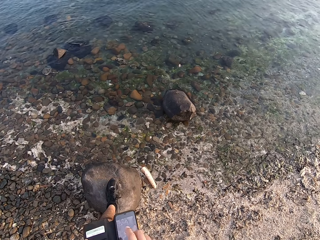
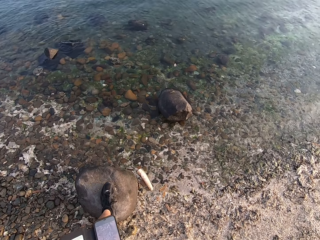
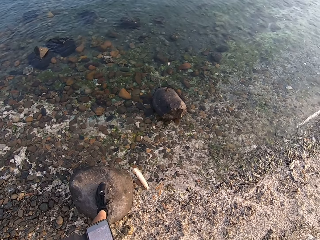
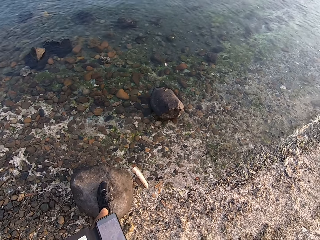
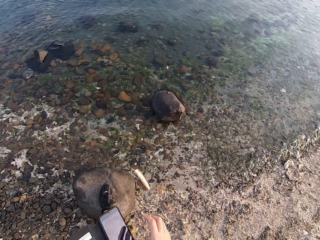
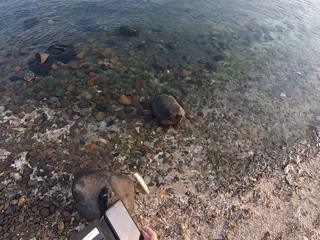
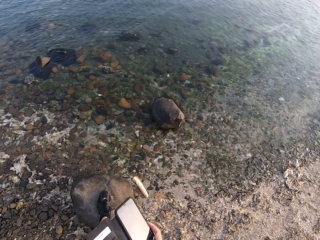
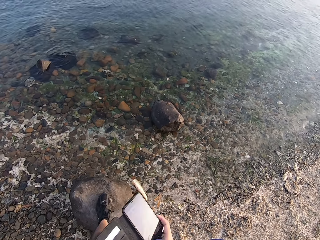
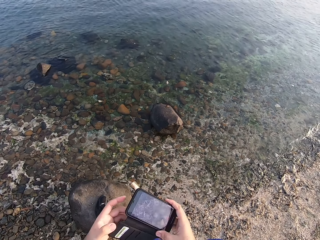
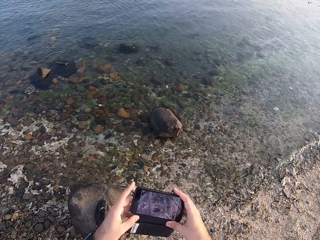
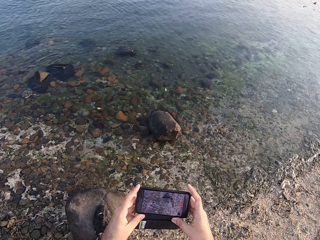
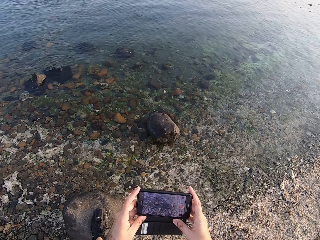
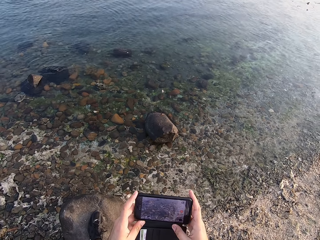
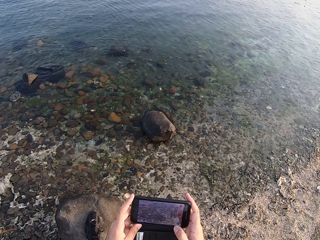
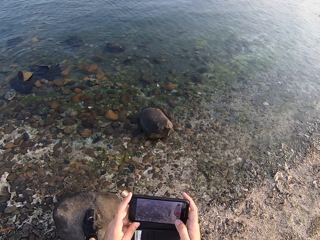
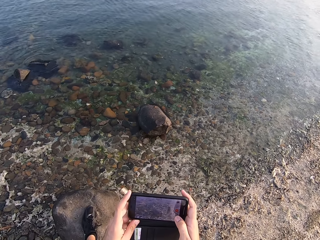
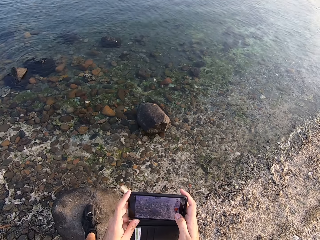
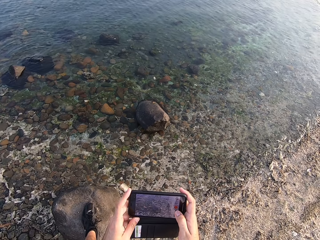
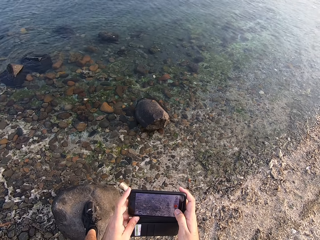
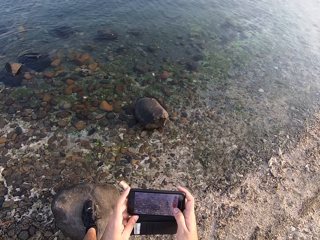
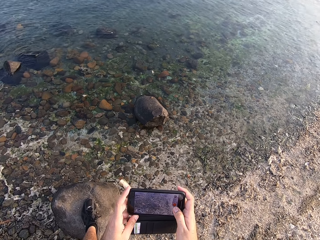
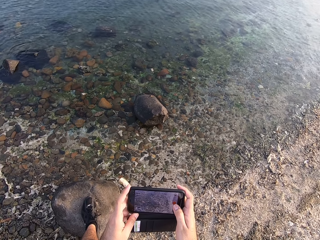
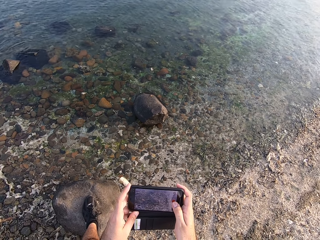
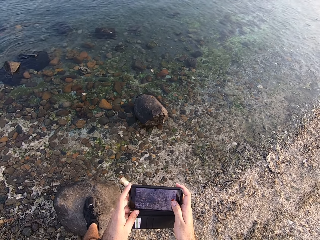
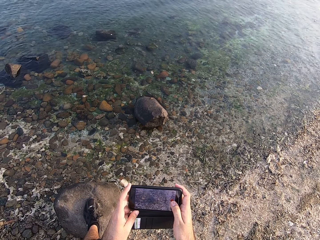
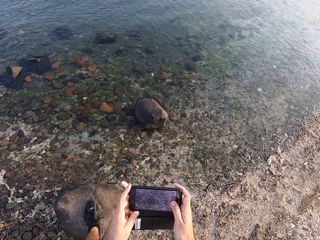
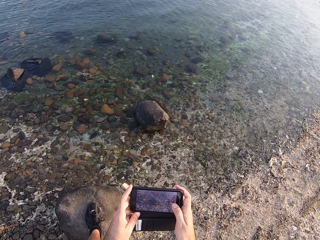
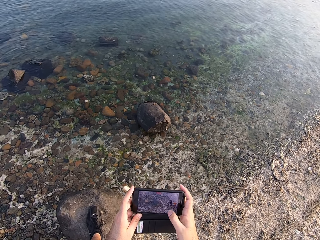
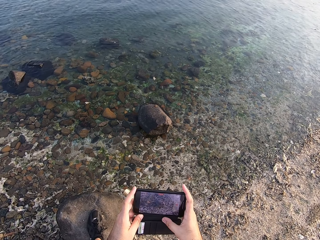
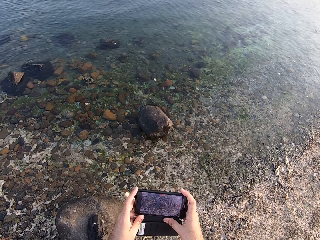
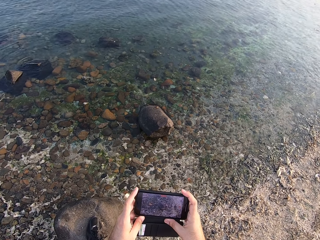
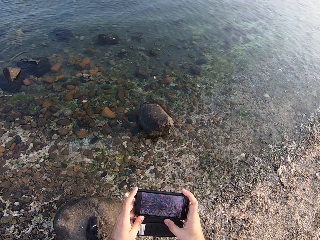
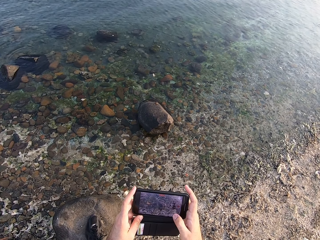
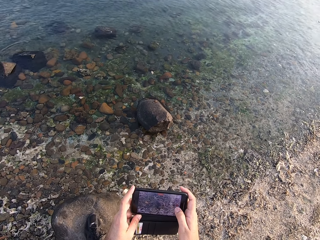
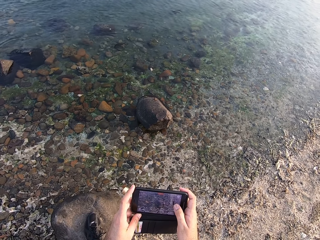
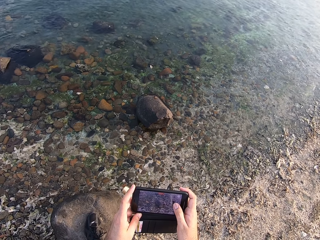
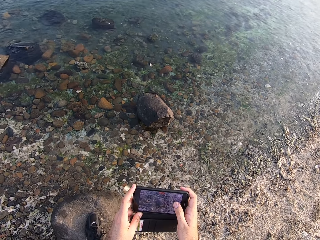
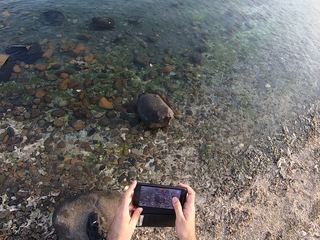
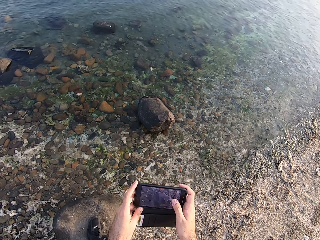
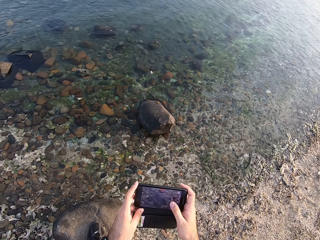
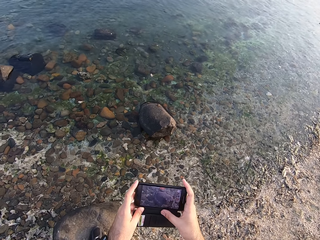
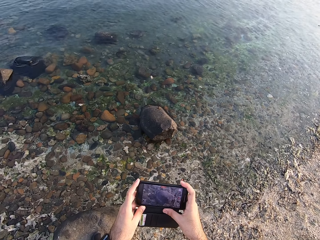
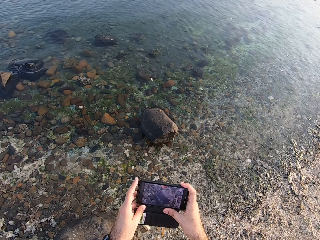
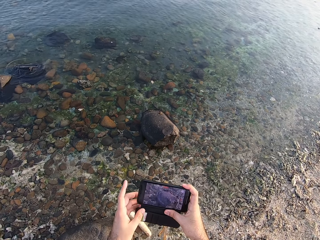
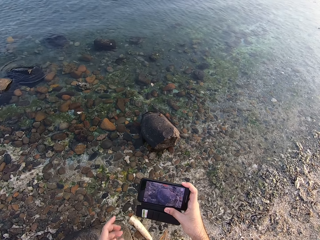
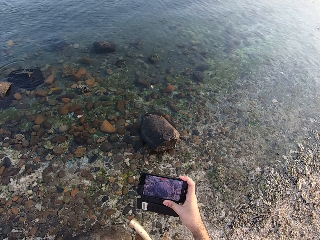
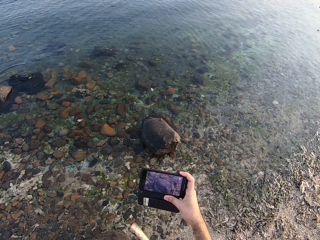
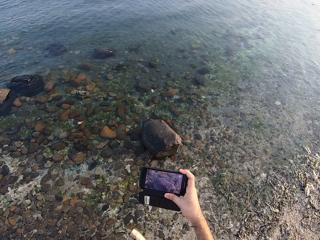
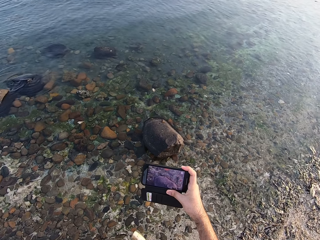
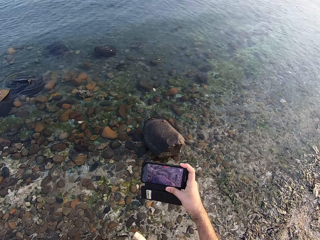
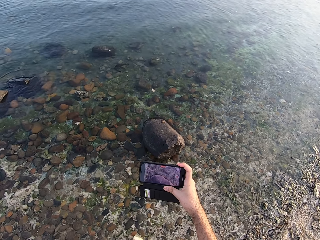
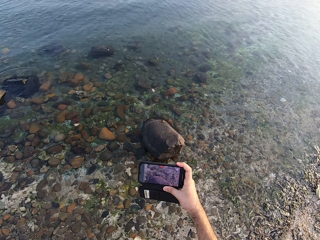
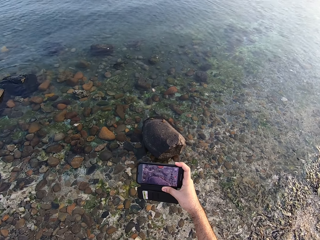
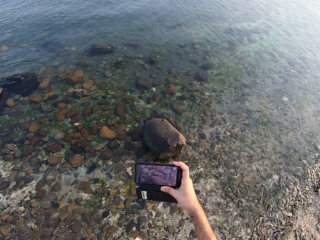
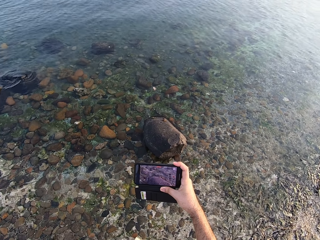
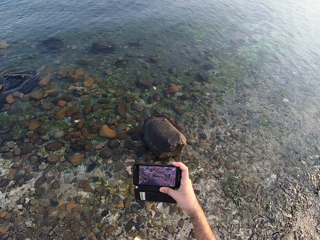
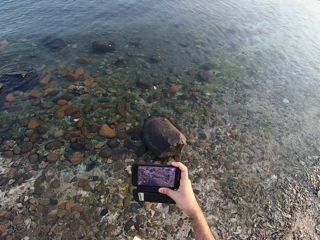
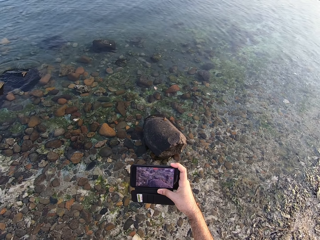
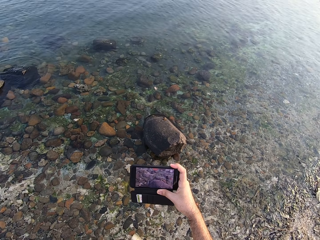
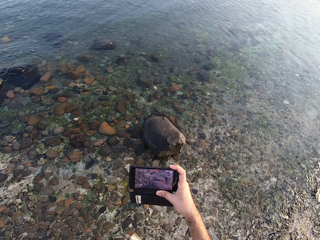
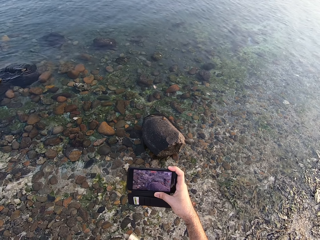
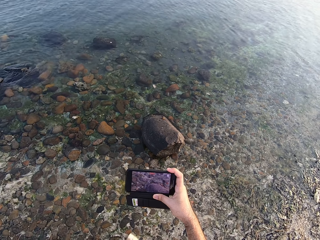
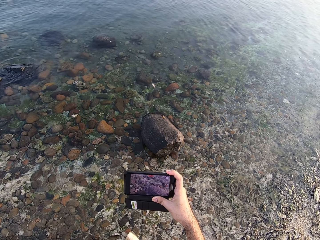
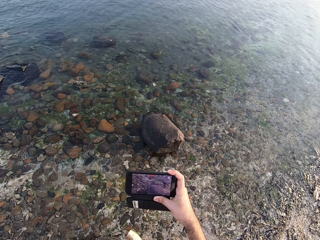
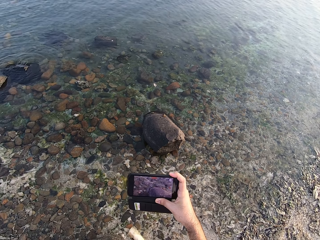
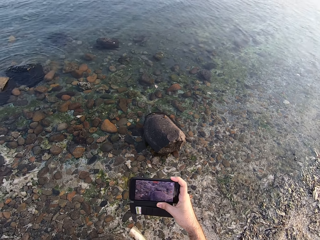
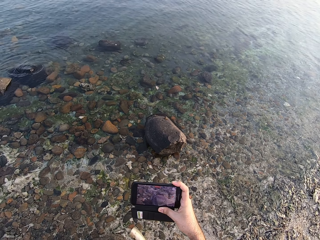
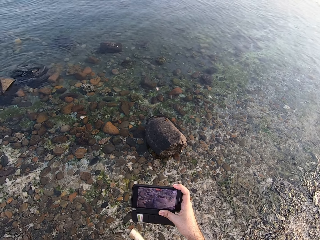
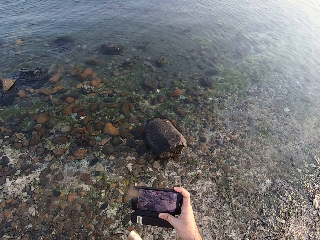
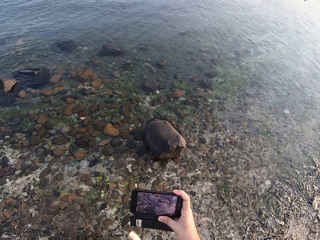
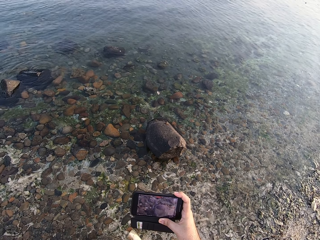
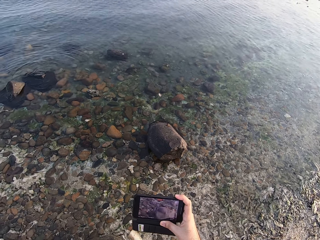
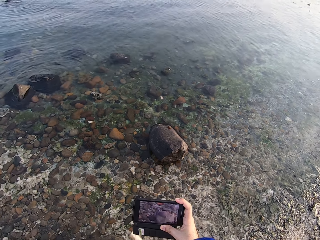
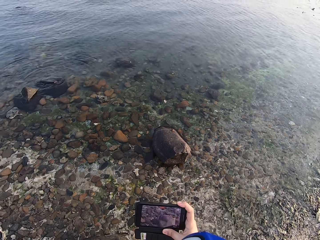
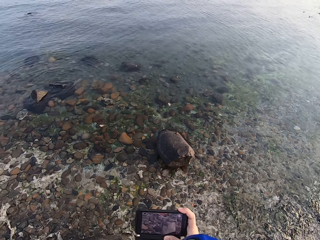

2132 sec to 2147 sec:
The camera wearer moves his foot. He operates the phone. He takes a video with the phone. He moves his hand.

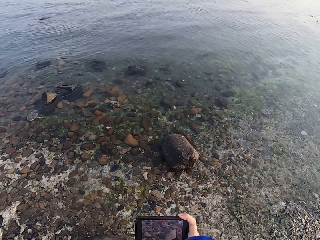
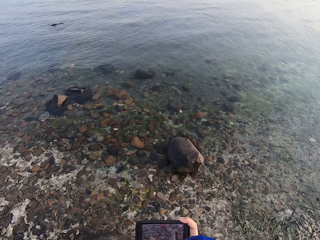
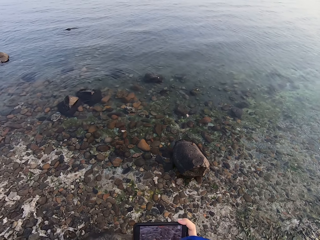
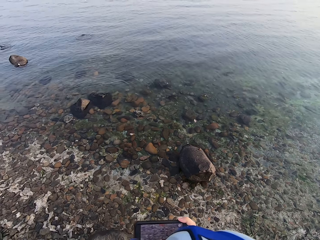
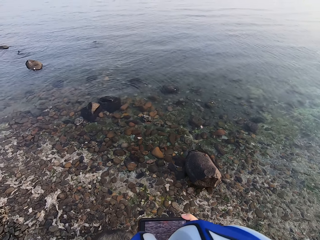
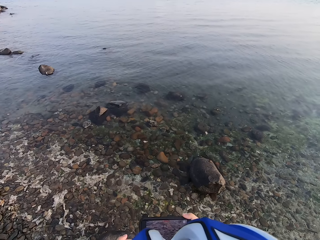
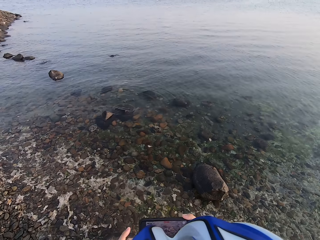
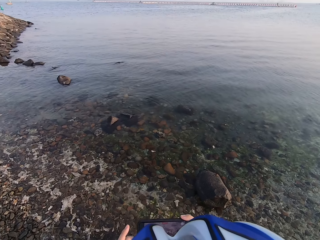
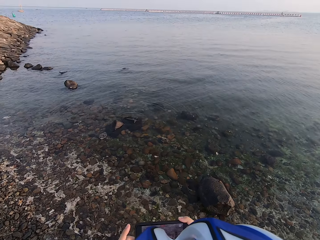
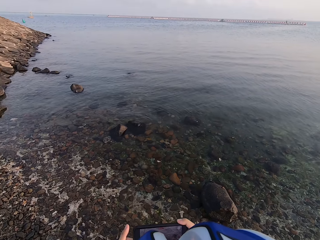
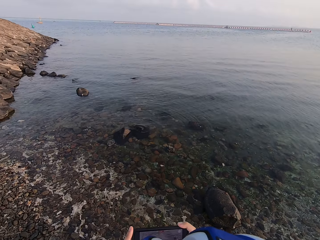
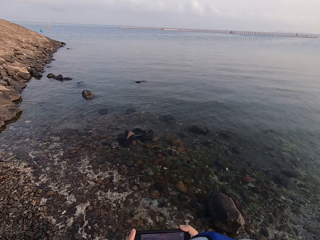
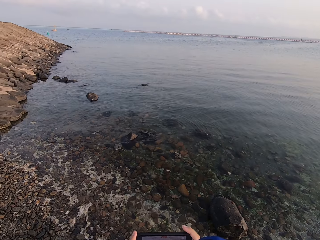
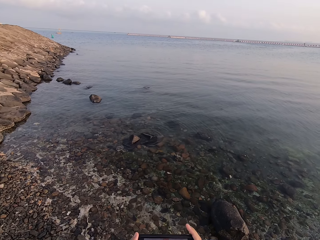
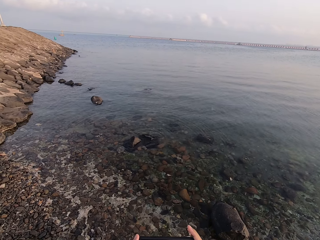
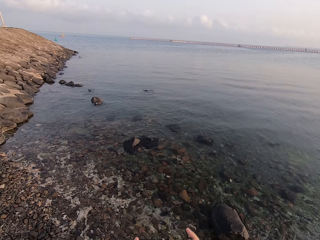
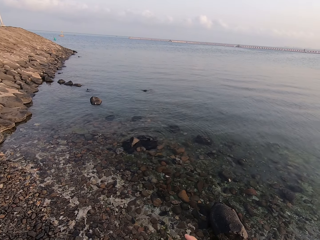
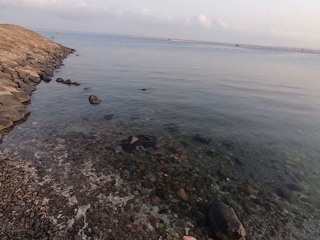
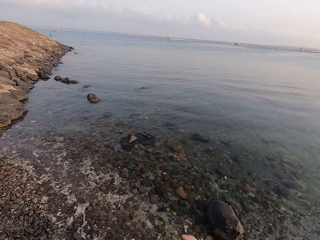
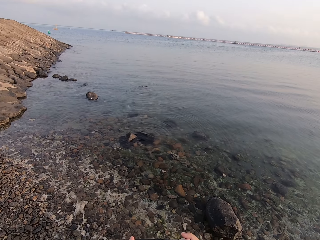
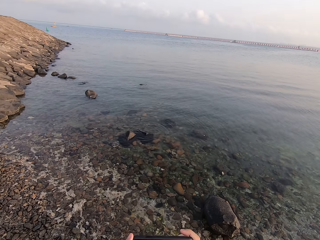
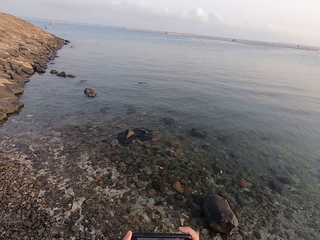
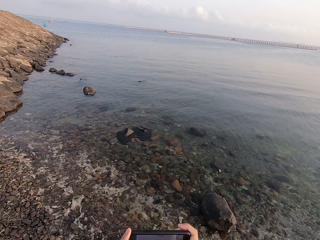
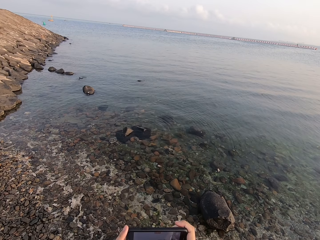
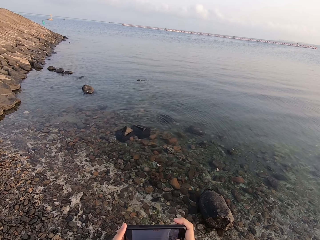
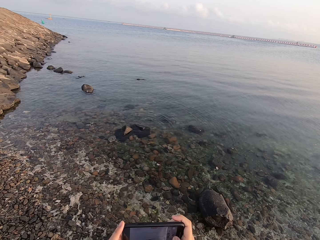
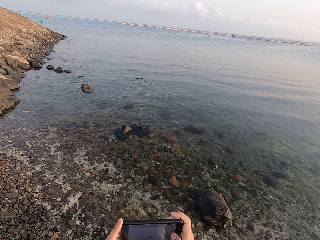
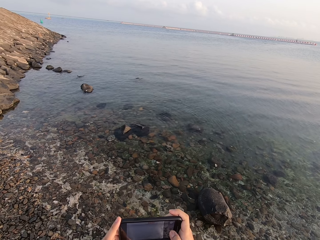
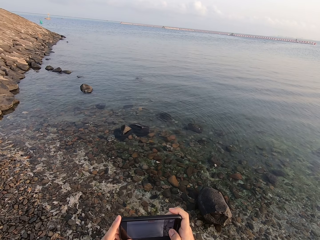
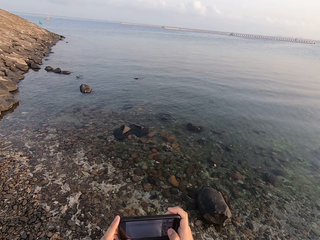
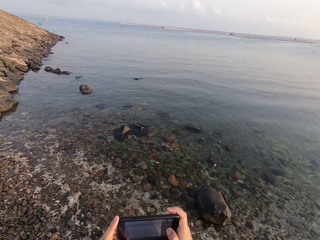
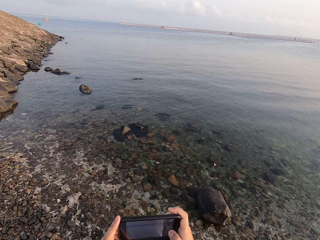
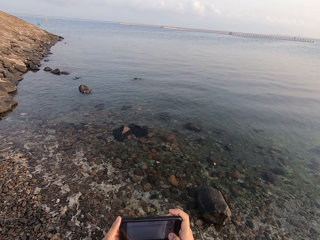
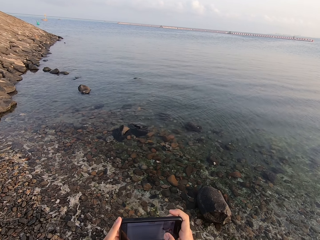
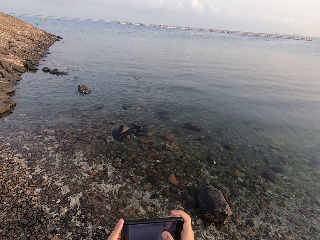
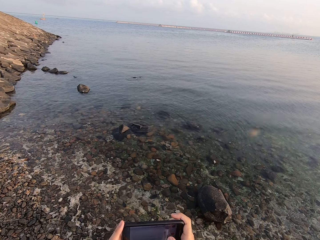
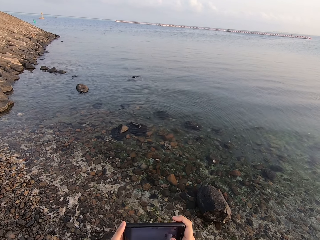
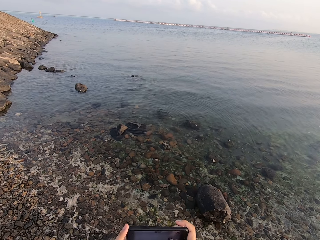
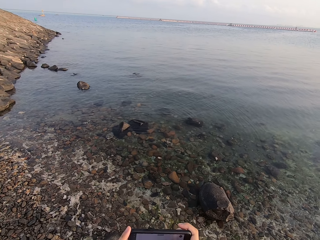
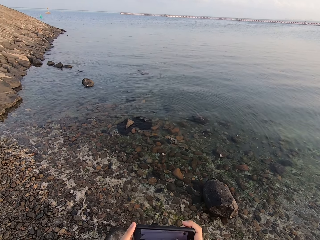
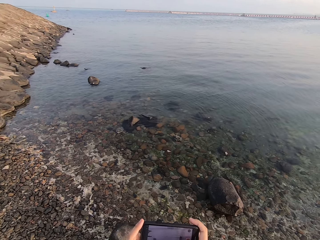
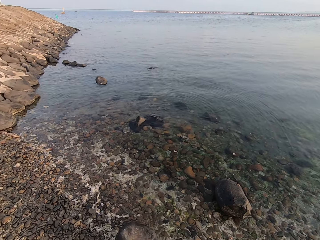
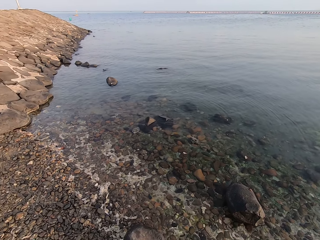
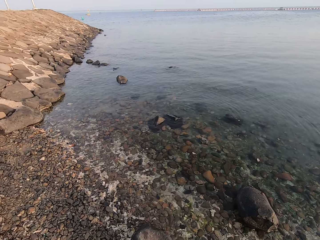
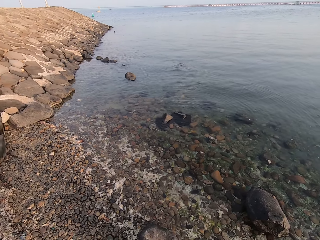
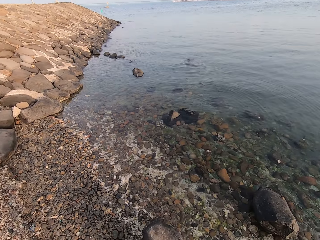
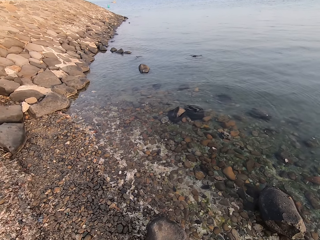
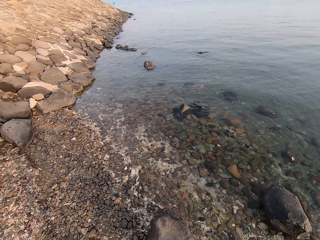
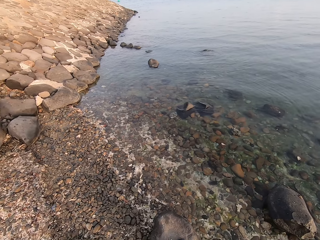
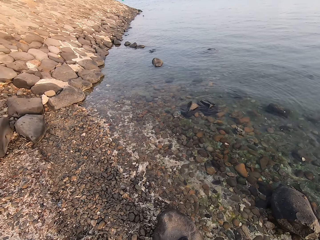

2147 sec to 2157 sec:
The camera wearer looks around.
